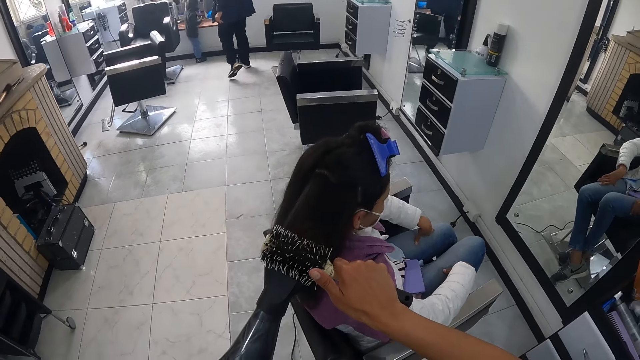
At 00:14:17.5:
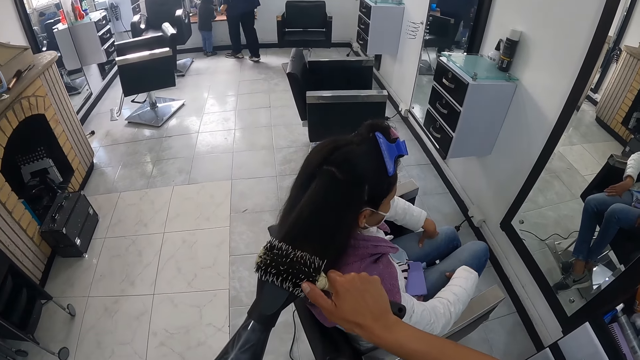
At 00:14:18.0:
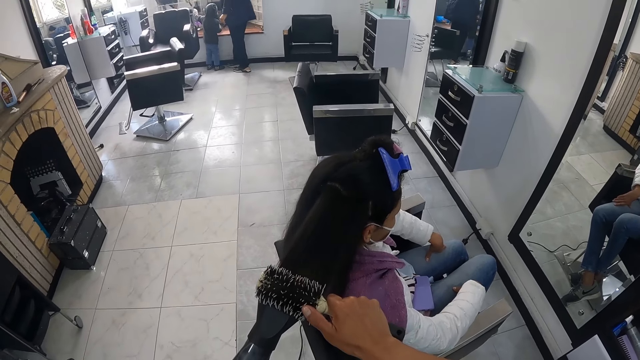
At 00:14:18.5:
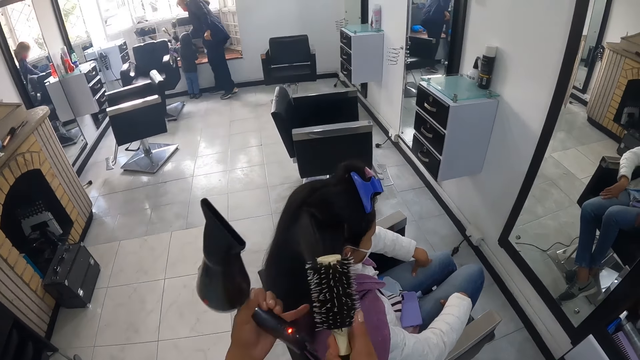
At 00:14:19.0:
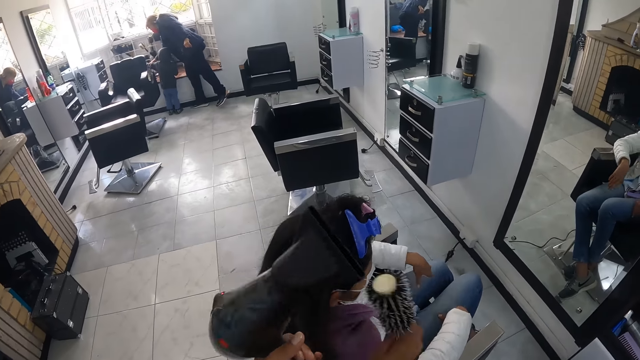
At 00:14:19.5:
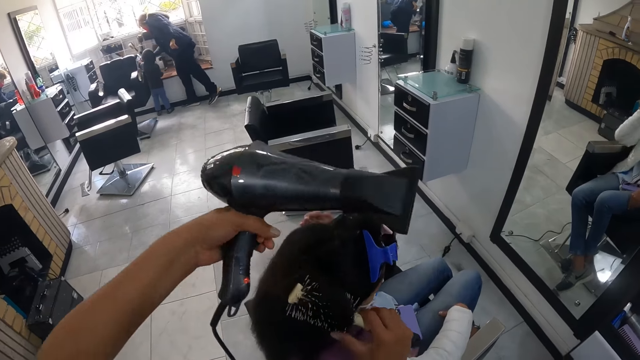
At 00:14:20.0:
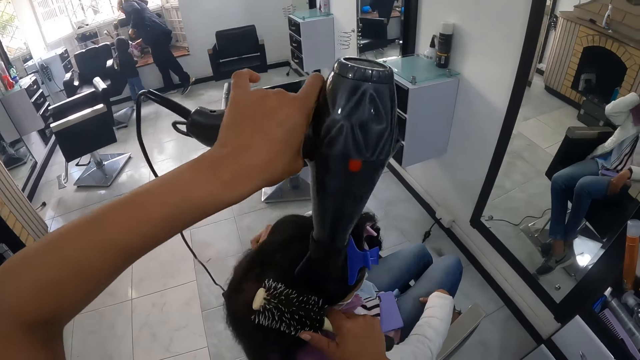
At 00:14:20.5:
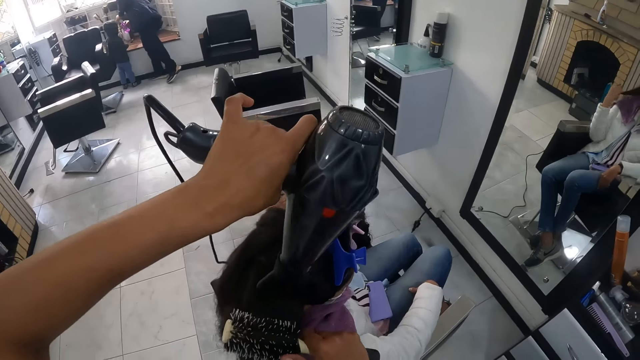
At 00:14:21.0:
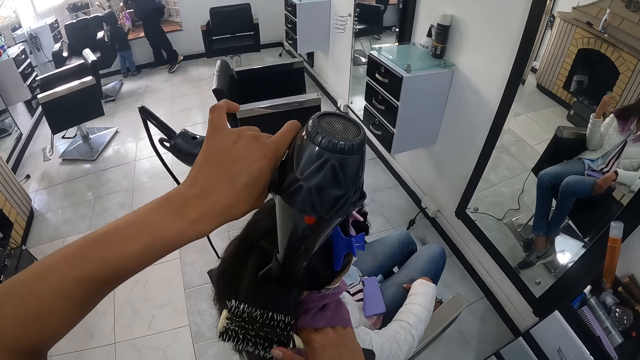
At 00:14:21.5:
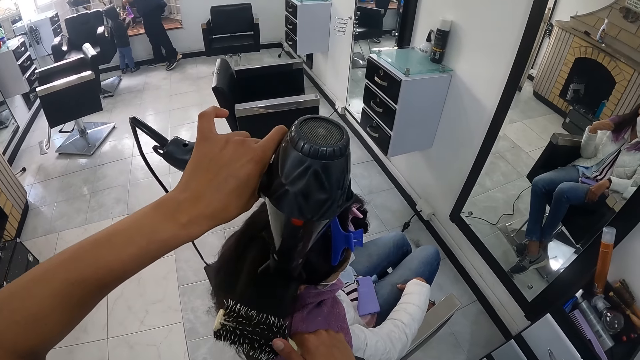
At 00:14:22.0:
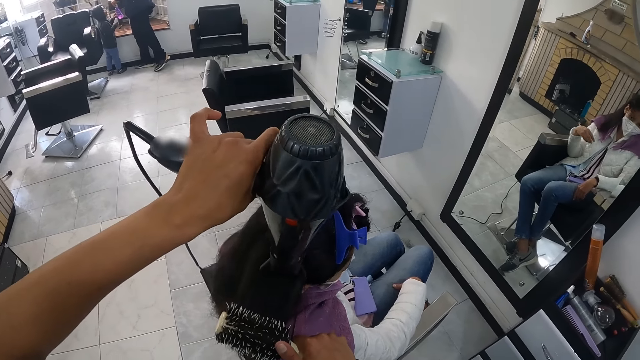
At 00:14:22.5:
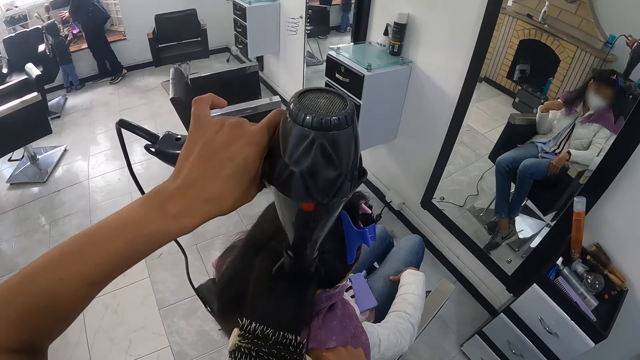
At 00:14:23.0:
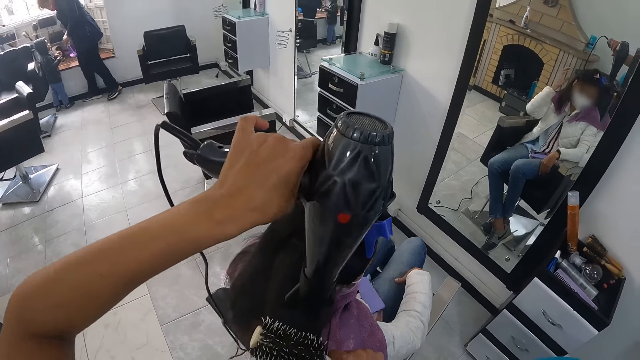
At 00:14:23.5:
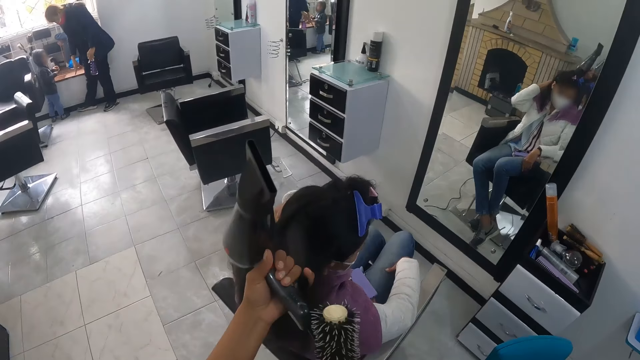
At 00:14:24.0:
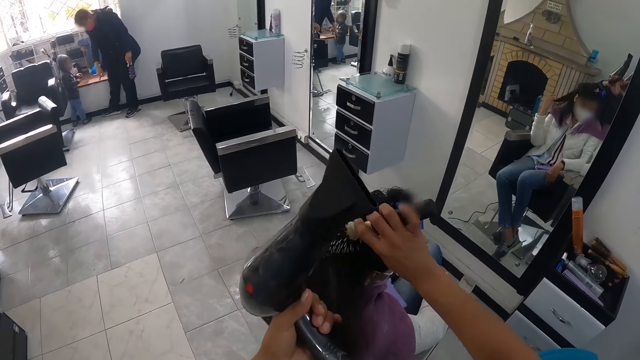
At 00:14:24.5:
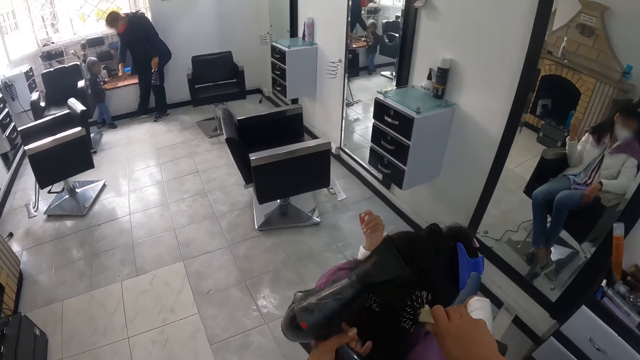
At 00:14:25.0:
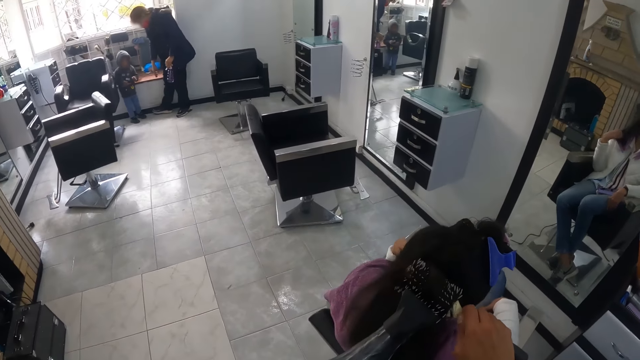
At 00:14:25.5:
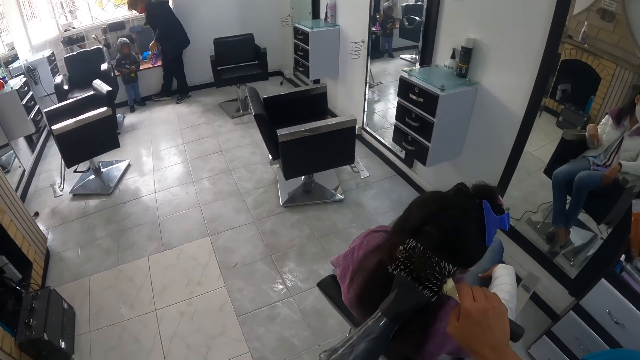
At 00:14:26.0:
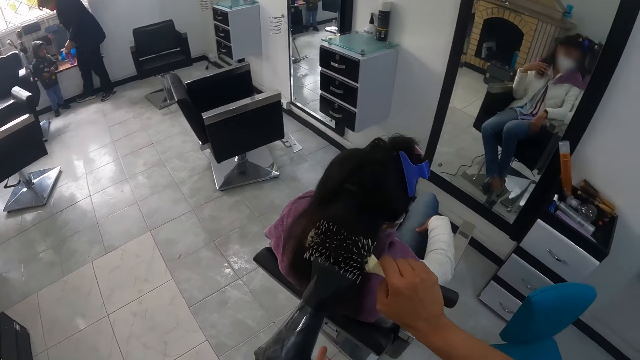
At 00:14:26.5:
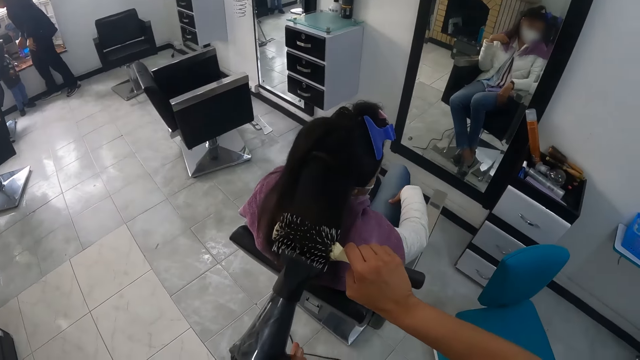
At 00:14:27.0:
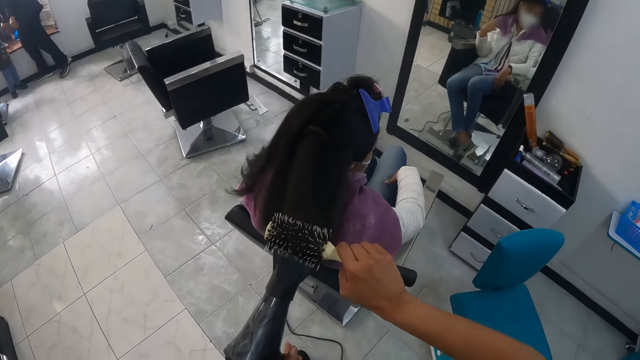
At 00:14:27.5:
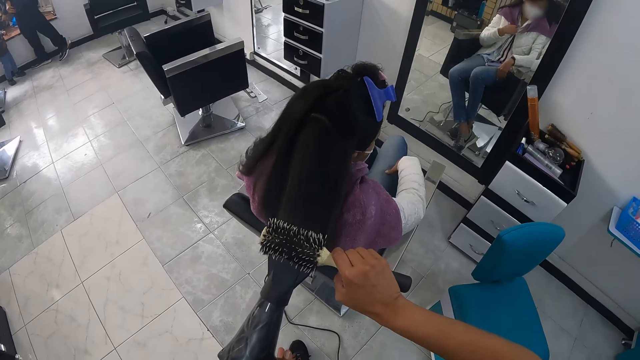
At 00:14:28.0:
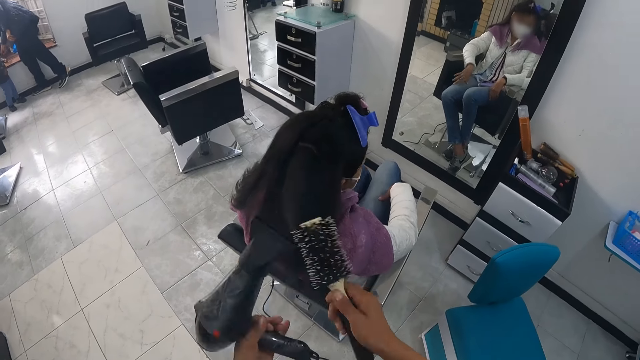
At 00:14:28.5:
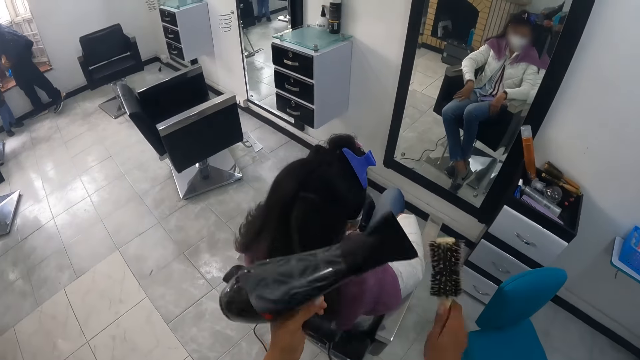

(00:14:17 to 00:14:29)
The camera wearer blows hair with a blow dryer. The woman picks a napkin from a shelf with her right hand. The camera wearer twists hair with a brush. Another woman interacts with a baby. The camera wearer dries the other woman's hair with the hair dryer in her left hand and straightens the other woman's hair with the hair brush in her right hand. She twists hair with the brush. She blows hair with the blow dryer.

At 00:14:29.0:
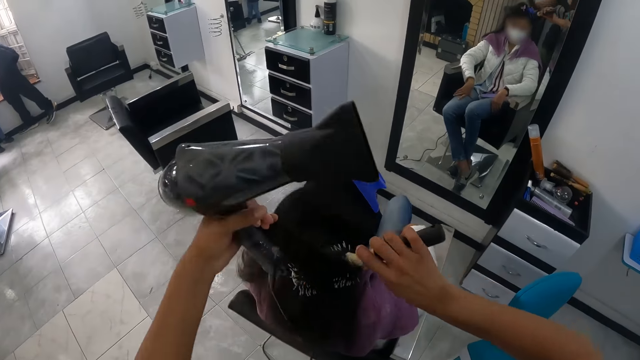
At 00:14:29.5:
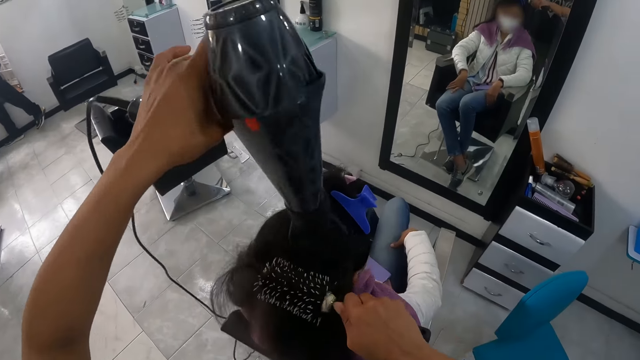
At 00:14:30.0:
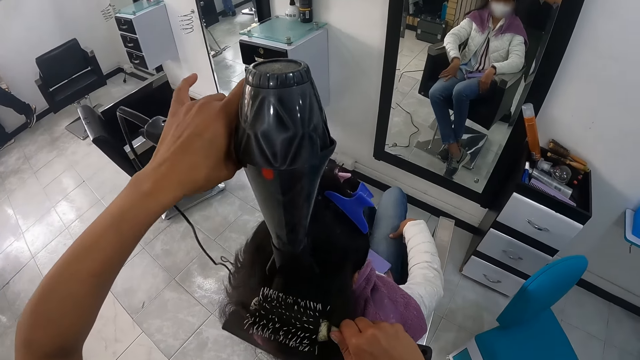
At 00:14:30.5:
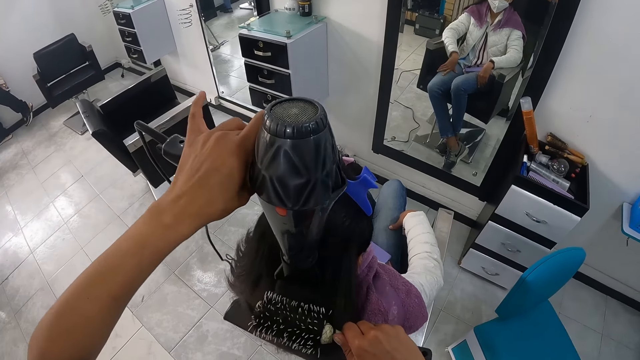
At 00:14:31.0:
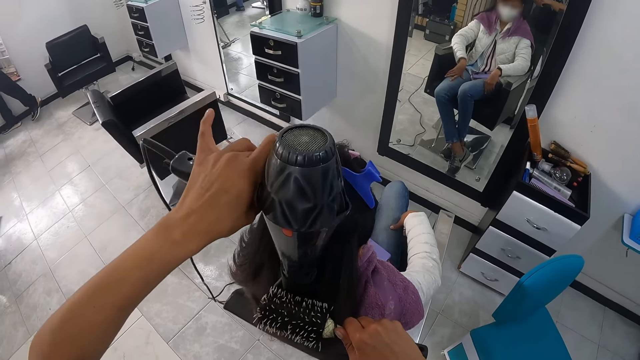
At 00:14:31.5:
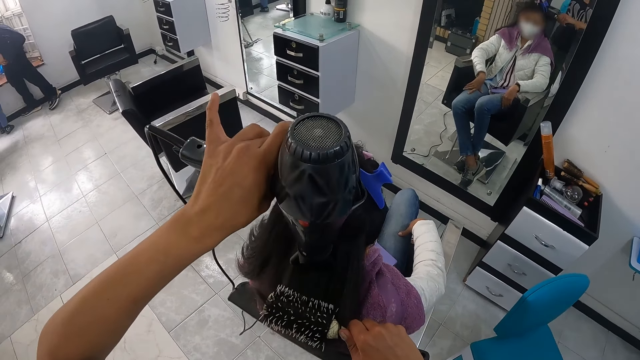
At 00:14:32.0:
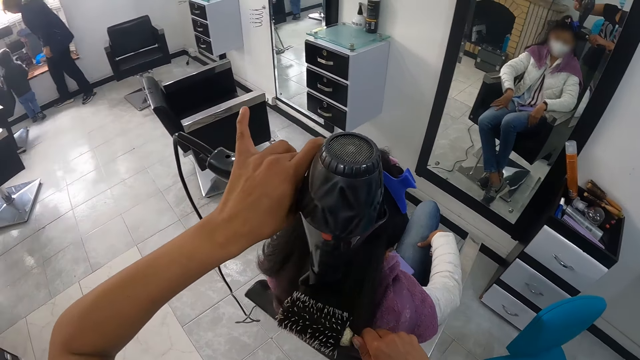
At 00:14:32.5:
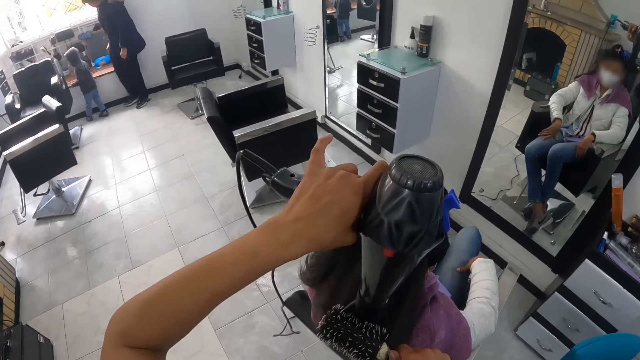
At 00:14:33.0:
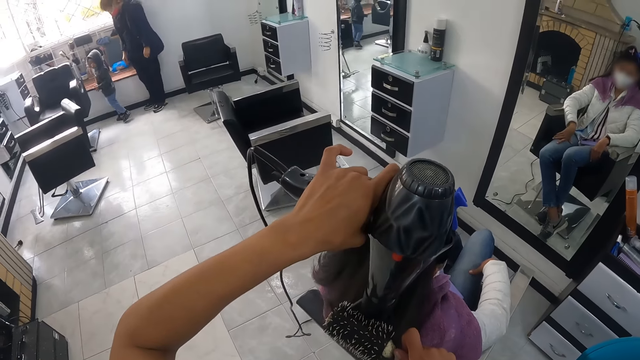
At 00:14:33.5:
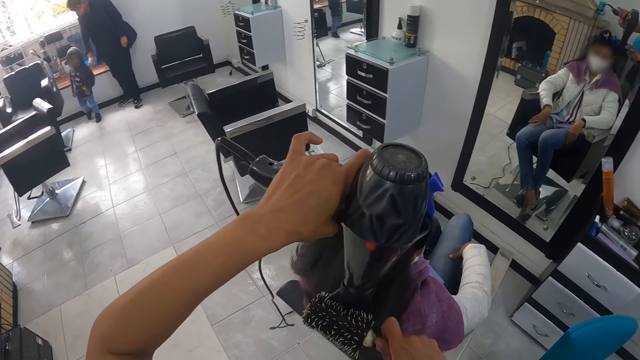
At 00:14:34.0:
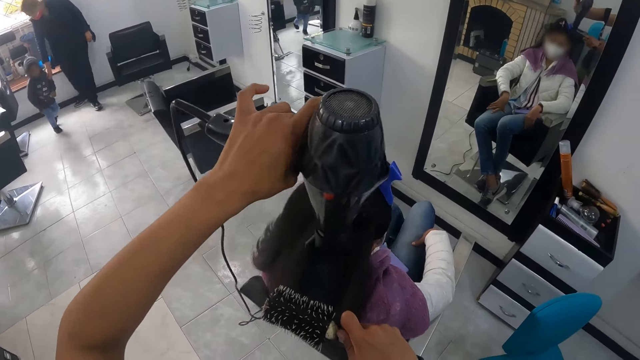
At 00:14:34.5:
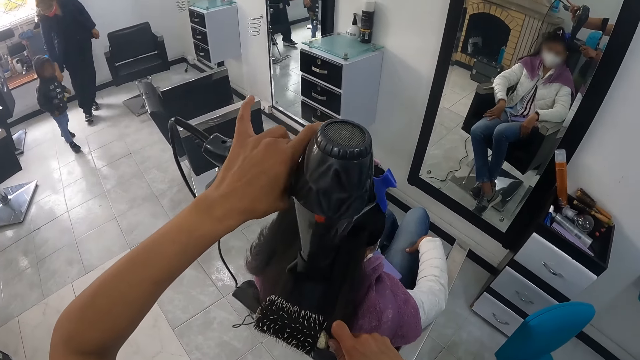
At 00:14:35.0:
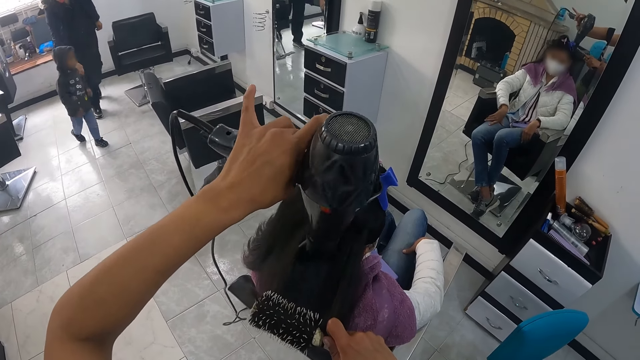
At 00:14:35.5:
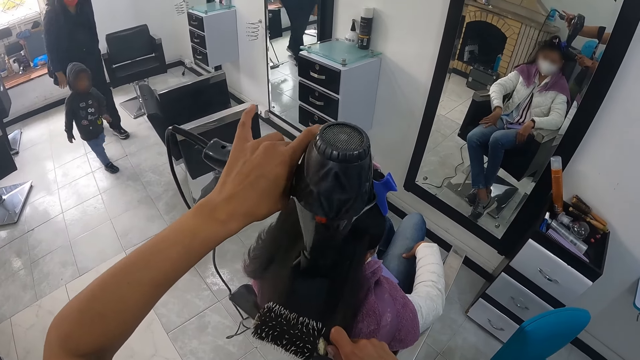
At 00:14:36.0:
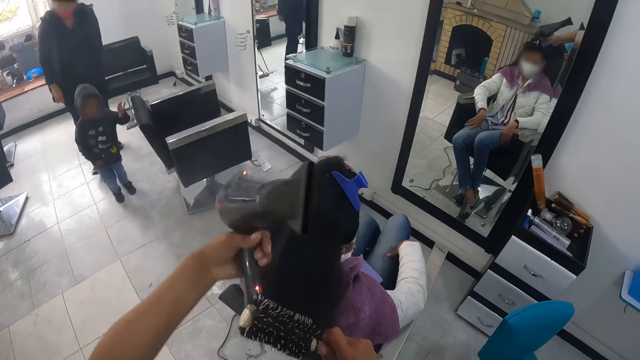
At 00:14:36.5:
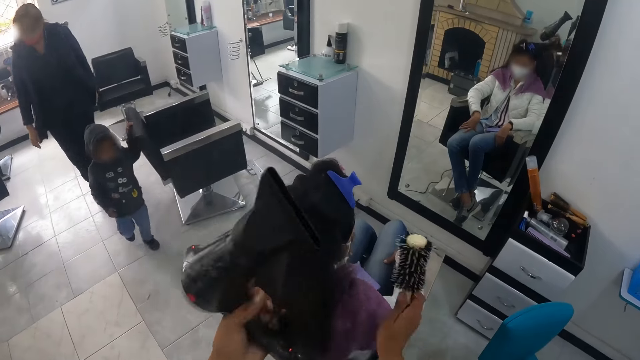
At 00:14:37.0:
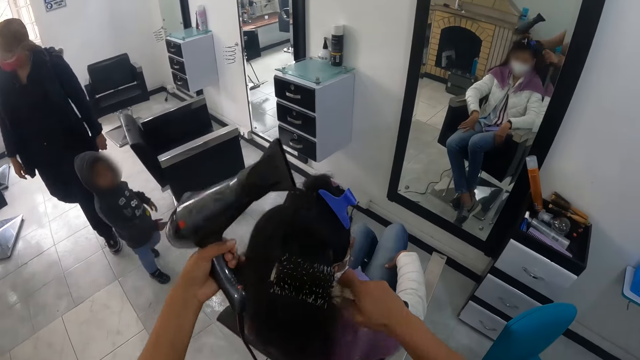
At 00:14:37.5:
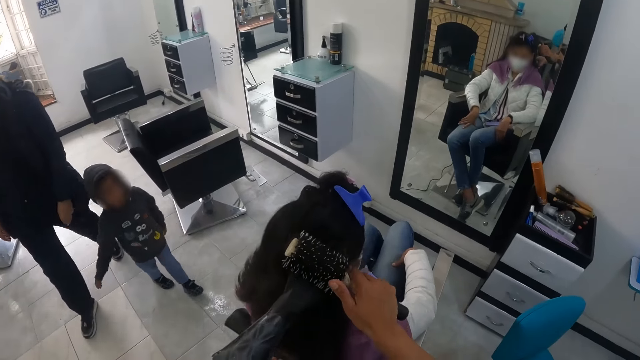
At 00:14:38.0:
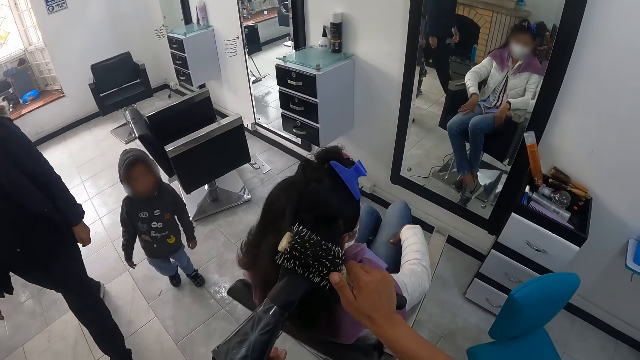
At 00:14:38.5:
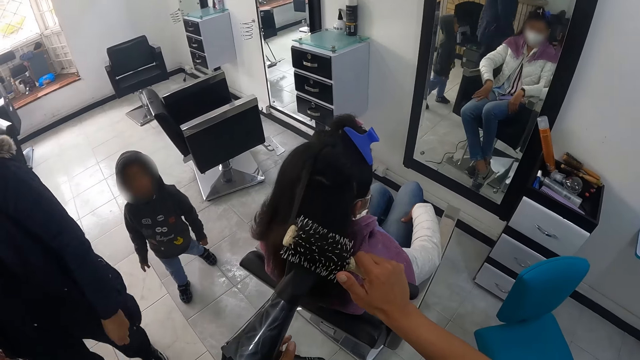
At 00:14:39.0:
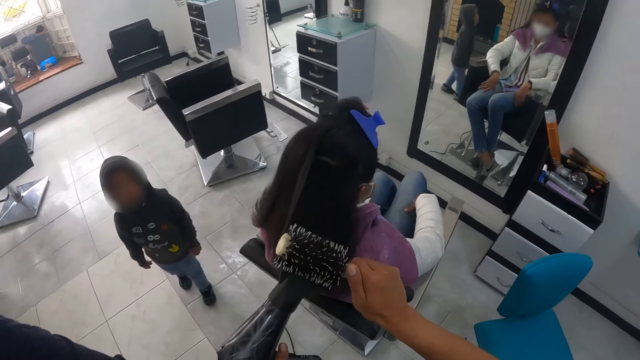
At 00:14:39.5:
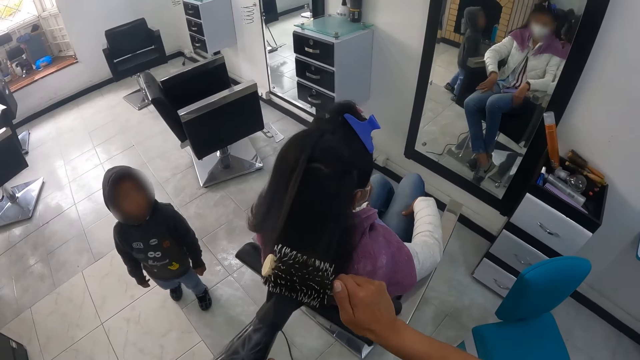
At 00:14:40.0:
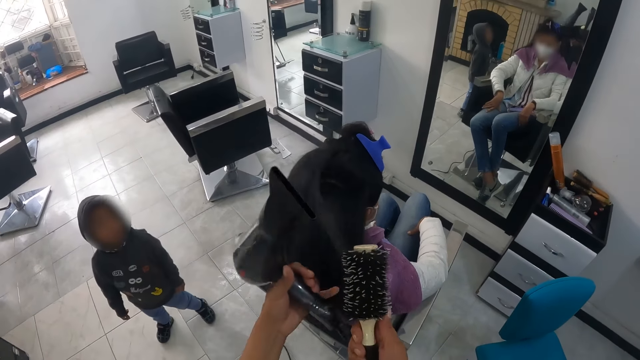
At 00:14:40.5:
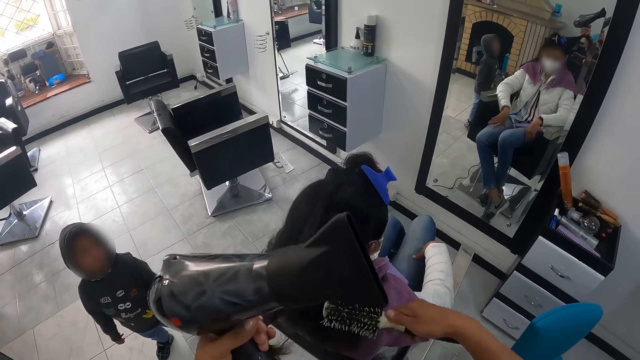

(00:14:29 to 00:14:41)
The camera wearer twists hair with a brush. They blow hair with a blow dryer. They twist hair with the brush. The woman walks past the camera wearer. The camera wearer blows hair with the blow dryer.
